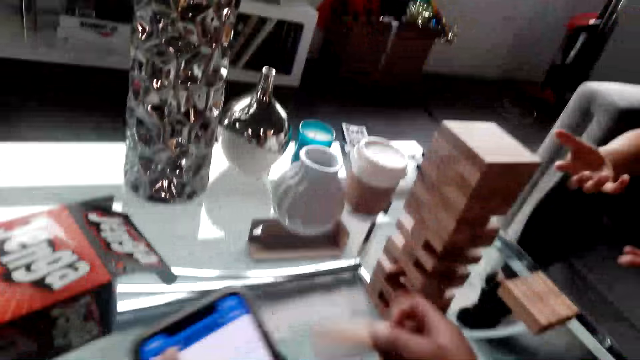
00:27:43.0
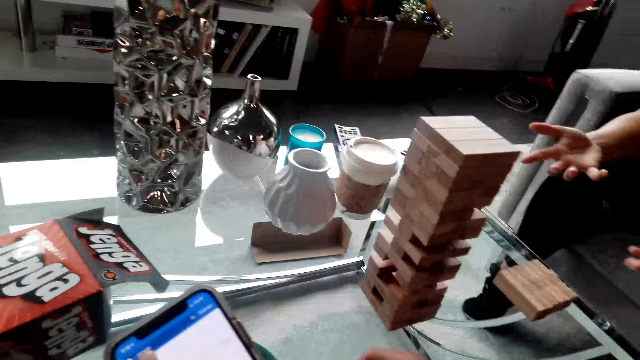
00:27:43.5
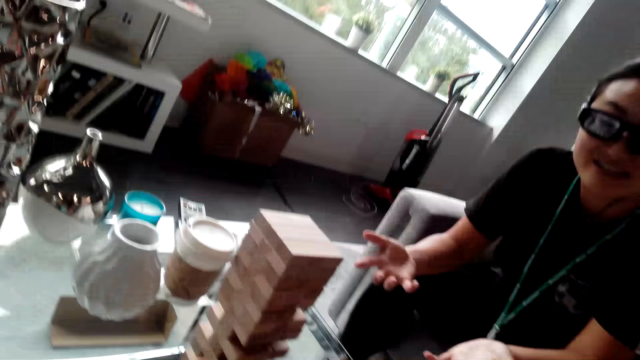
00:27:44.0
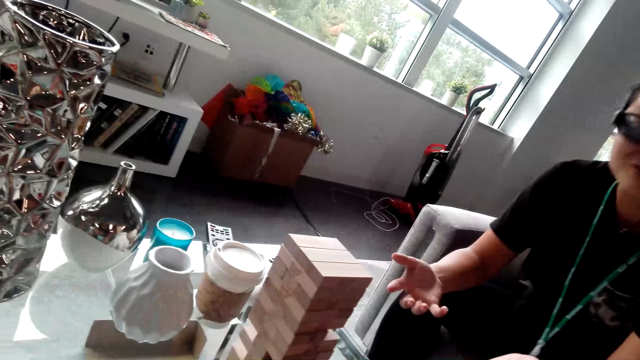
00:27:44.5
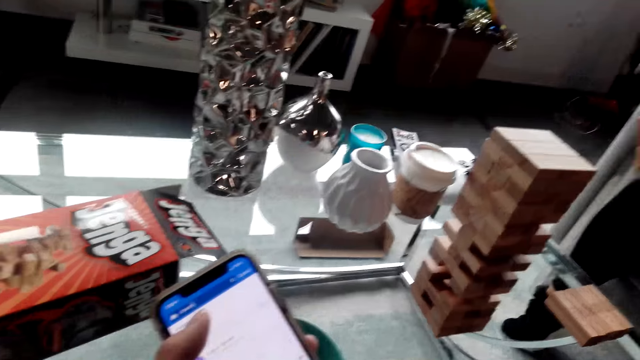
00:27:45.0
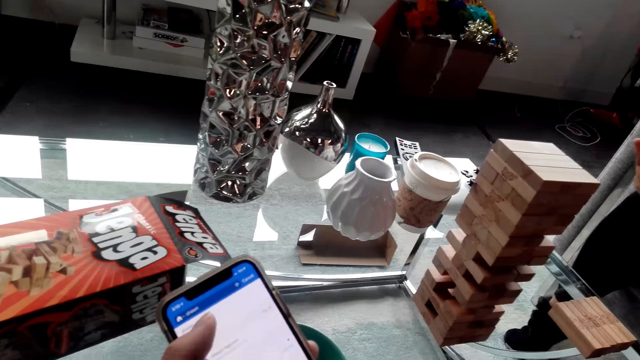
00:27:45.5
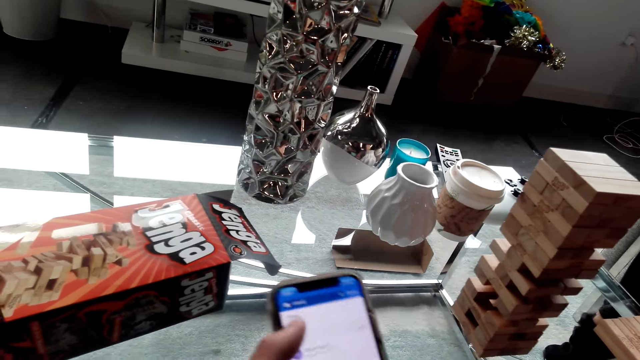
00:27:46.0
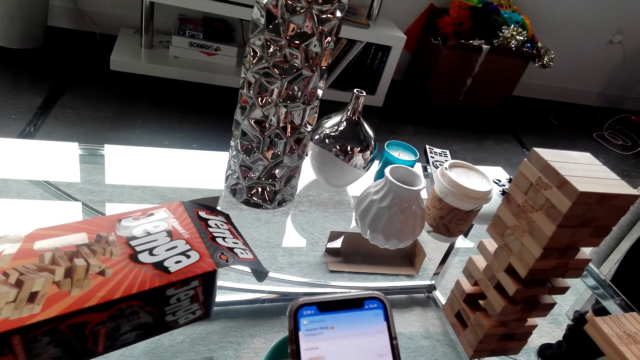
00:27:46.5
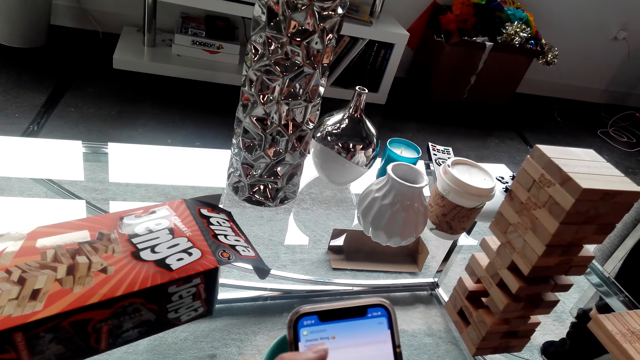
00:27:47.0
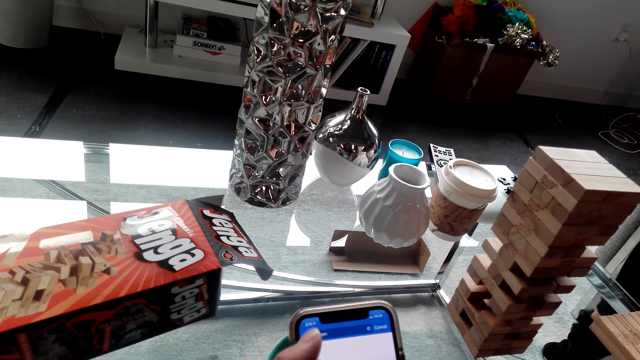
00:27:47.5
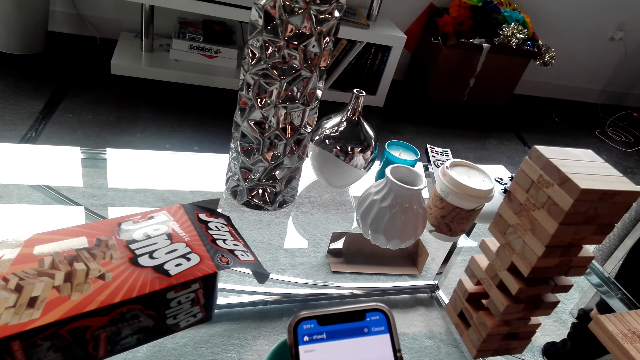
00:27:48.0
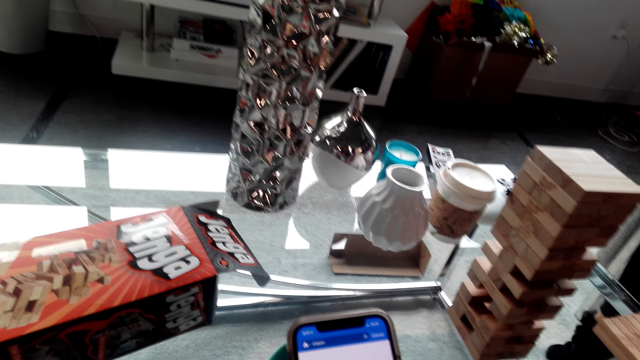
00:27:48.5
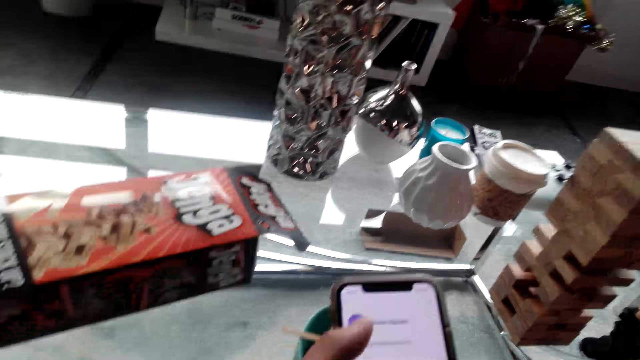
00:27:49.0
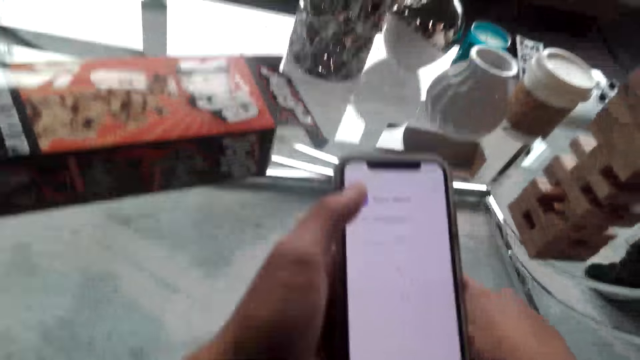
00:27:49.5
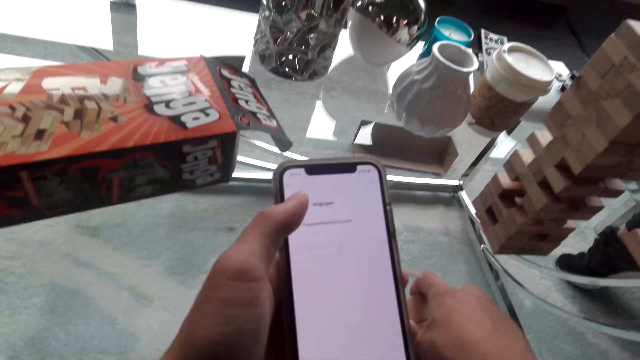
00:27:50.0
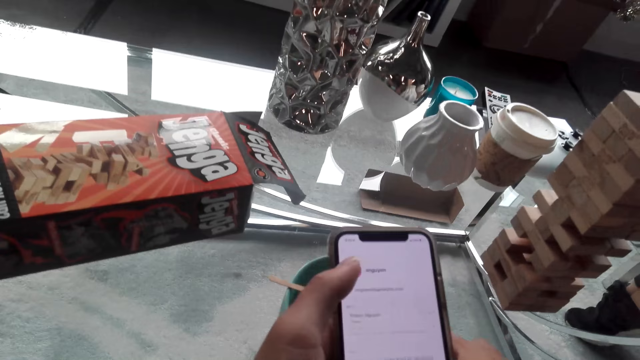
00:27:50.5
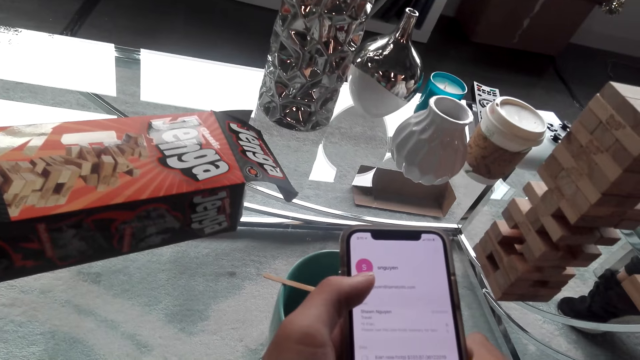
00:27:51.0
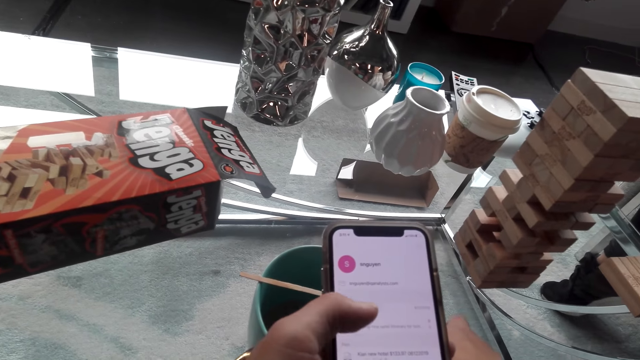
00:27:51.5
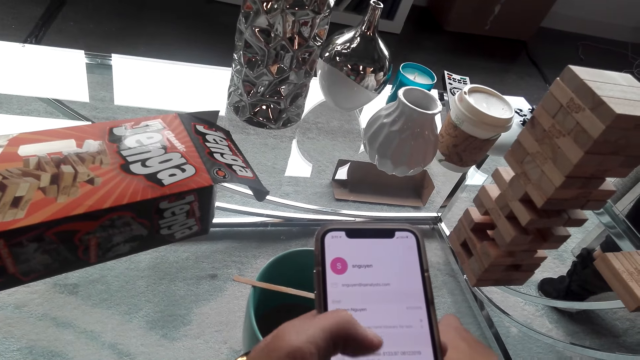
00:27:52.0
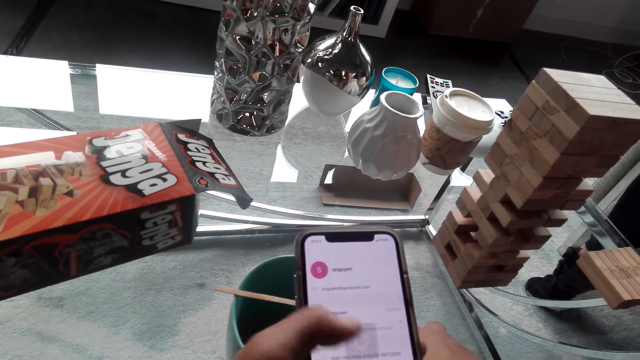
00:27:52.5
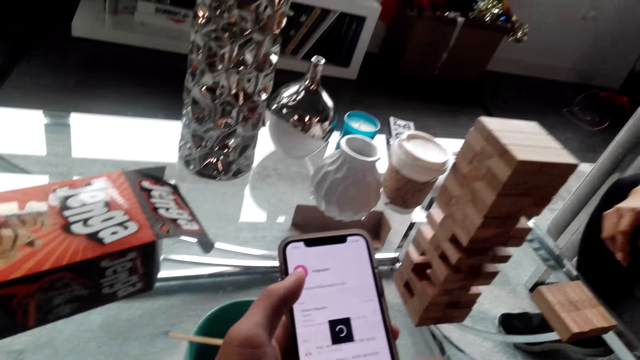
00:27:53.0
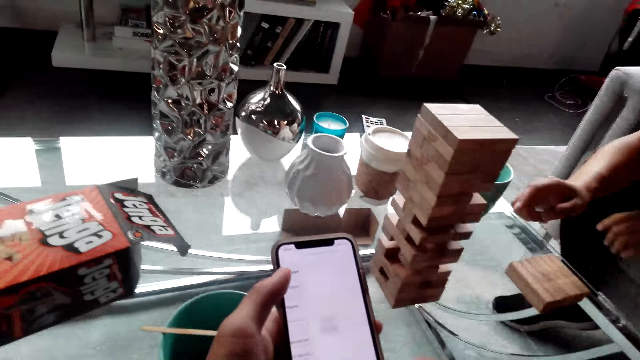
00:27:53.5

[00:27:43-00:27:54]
The camera wearer picks up the wood with the right hand. They use the phone. The woman moves a hand. The camera wearer uses the phone.

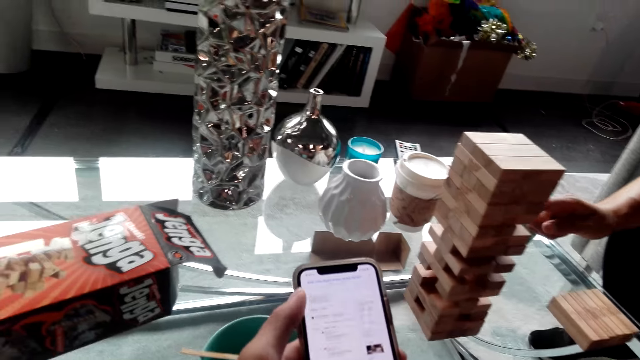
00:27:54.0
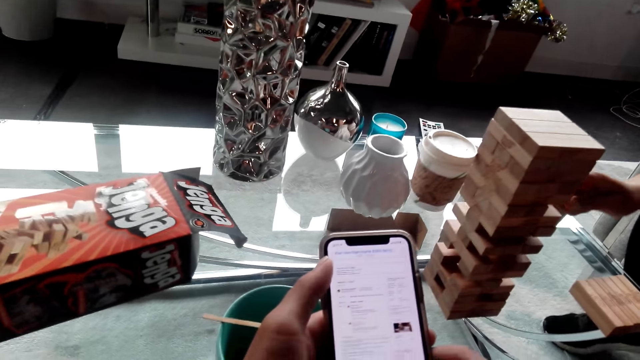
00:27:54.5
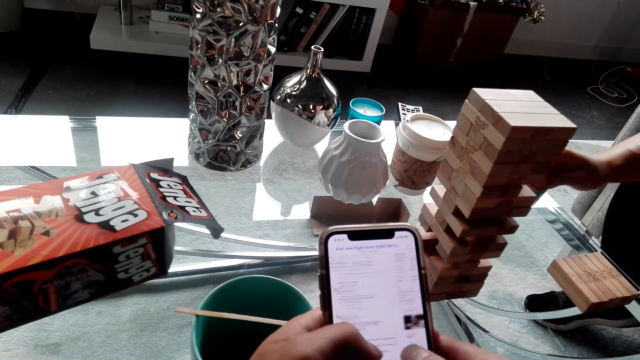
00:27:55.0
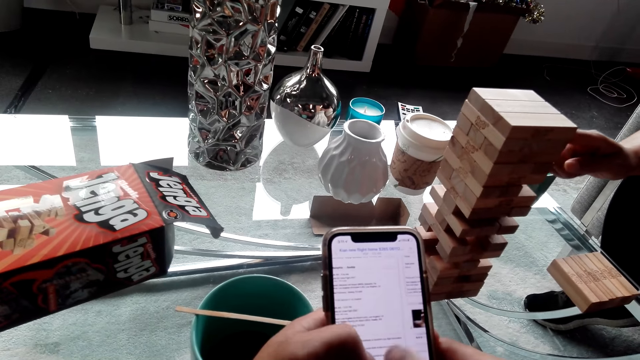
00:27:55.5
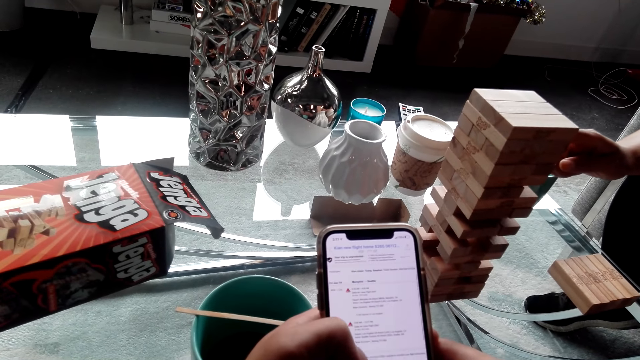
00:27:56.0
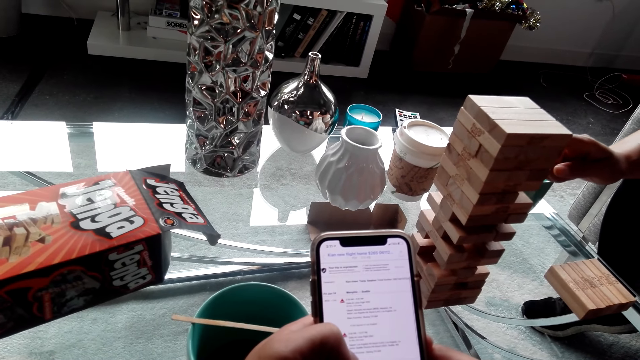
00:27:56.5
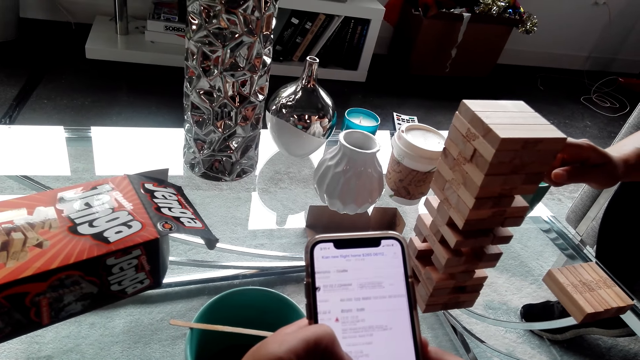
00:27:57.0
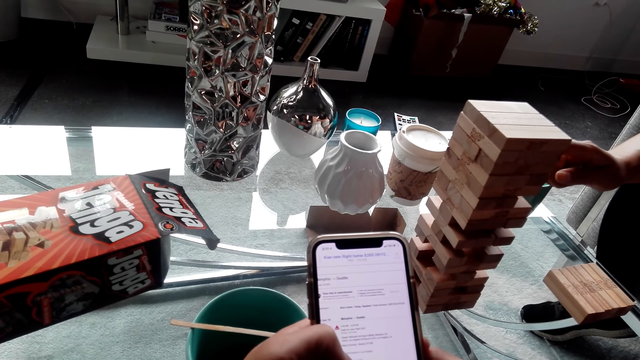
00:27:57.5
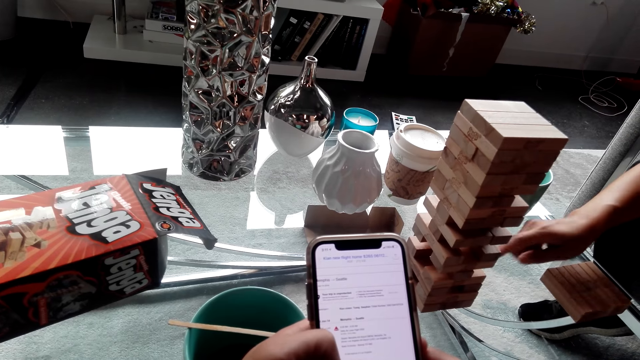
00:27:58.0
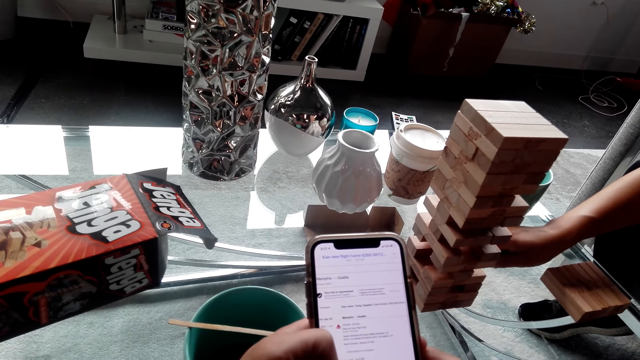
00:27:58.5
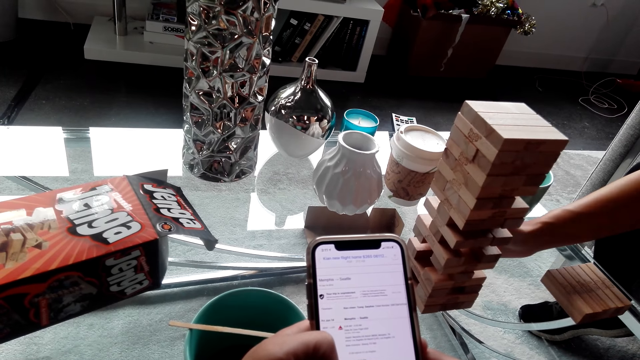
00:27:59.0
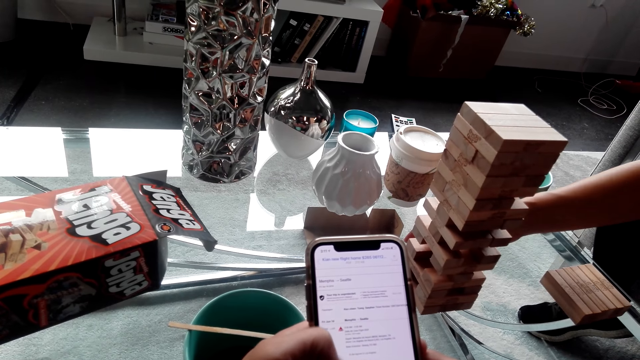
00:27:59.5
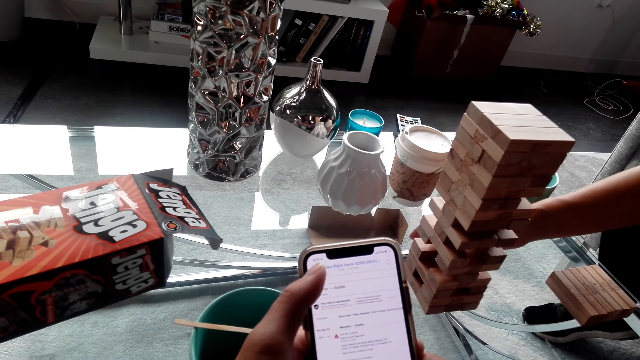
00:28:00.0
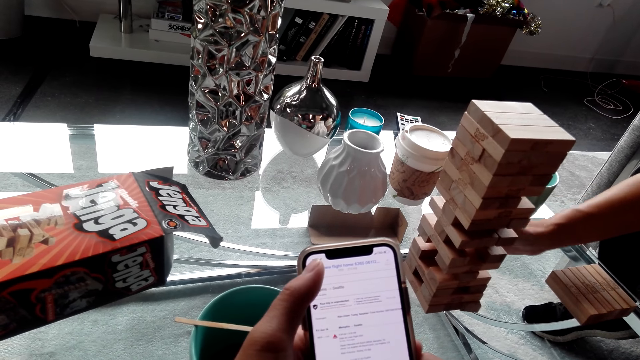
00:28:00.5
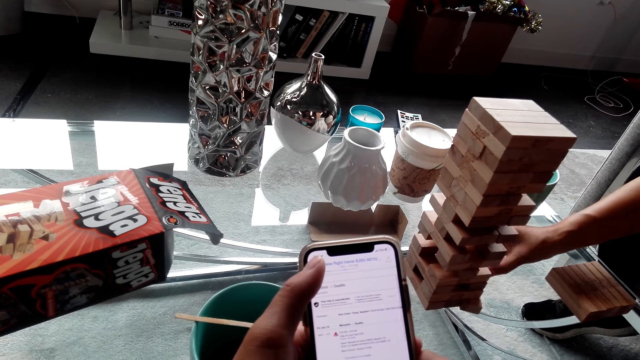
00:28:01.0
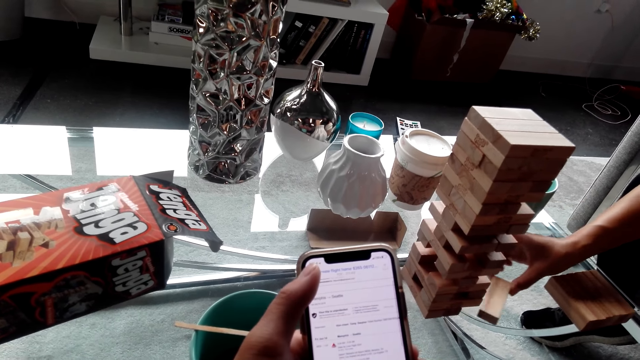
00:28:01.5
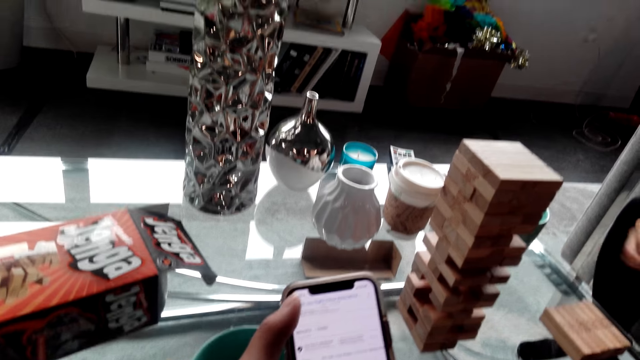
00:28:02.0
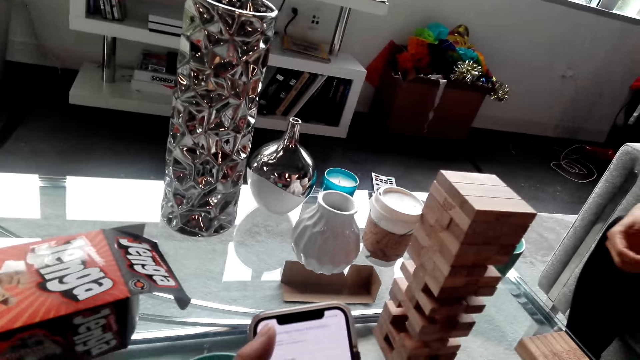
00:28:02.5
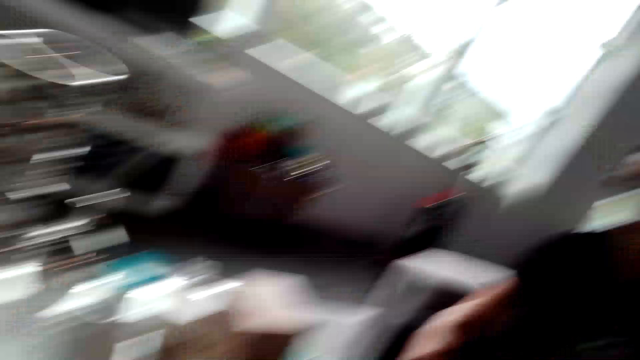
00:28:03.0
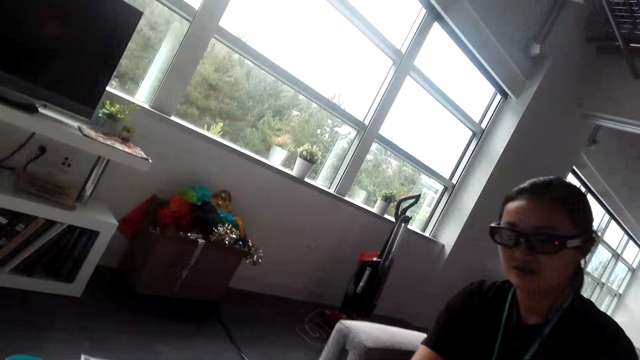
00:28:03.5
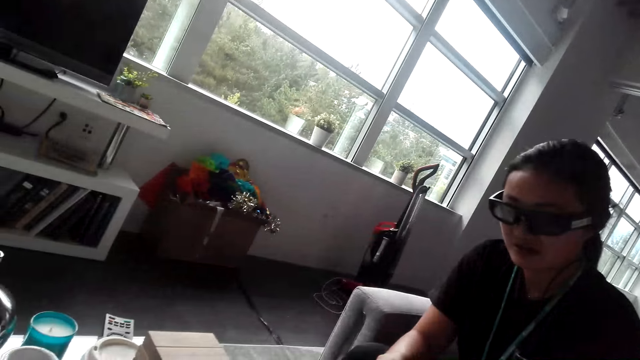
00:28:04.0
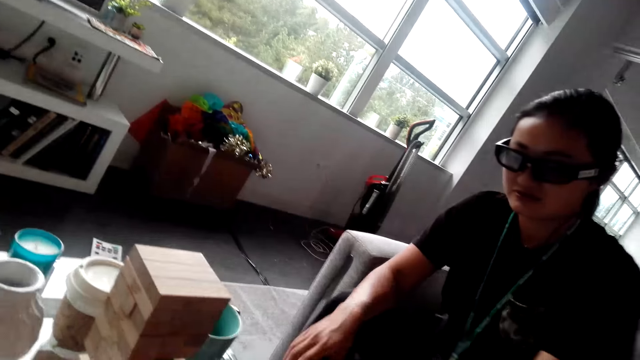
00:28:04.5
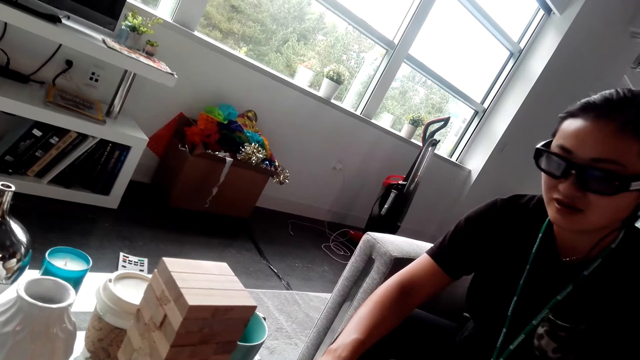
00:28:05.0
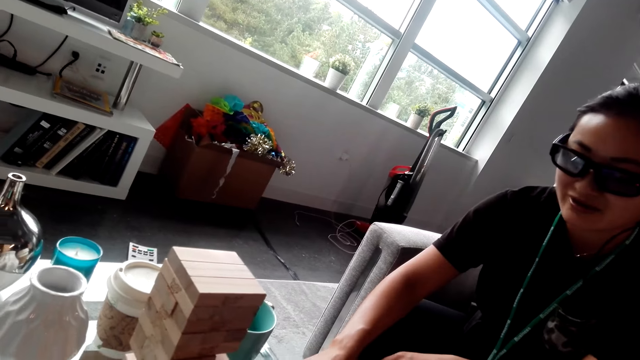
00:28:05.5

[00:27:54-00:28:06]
The woman holds the jenga wood. The camera wearer uses the phone. The woman aligns the jenga wood, touches the wood with the right hand, and picks up the wood with the right hand. The camera wearer uses the phone. They look around. The woman talks to the camera wearer.
